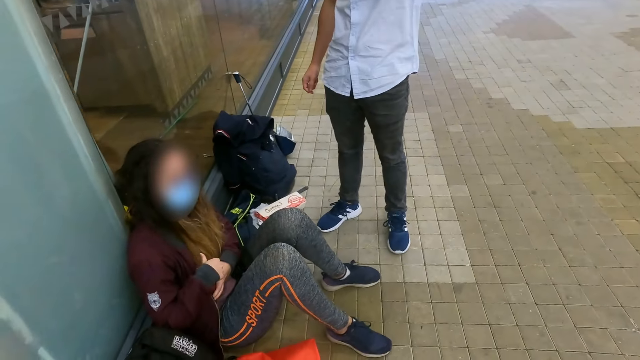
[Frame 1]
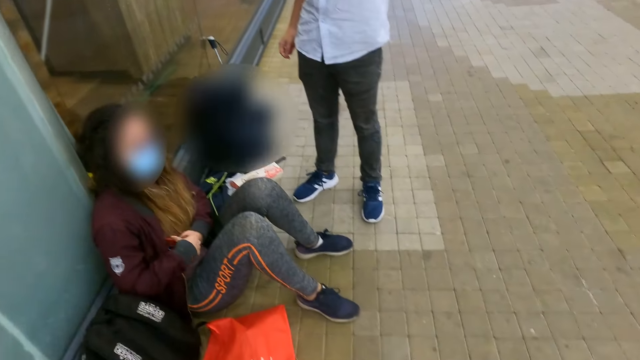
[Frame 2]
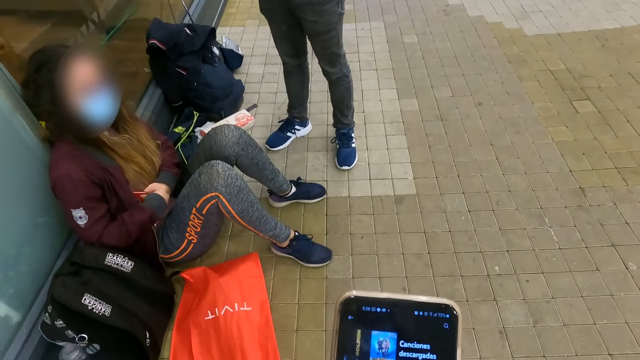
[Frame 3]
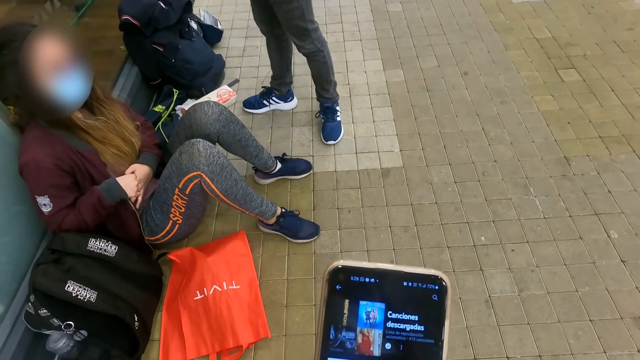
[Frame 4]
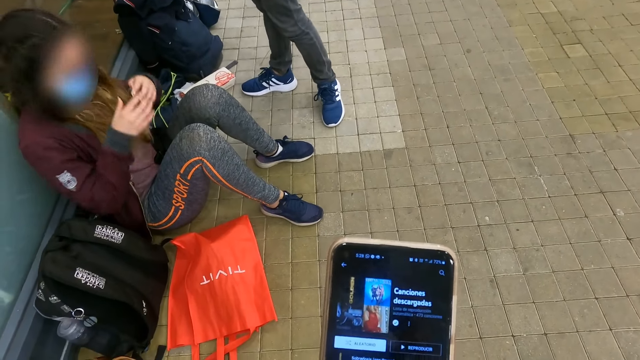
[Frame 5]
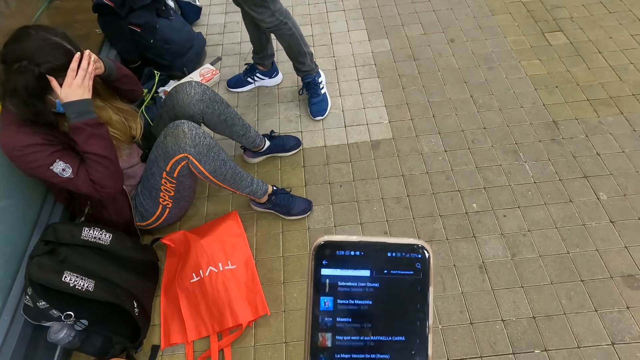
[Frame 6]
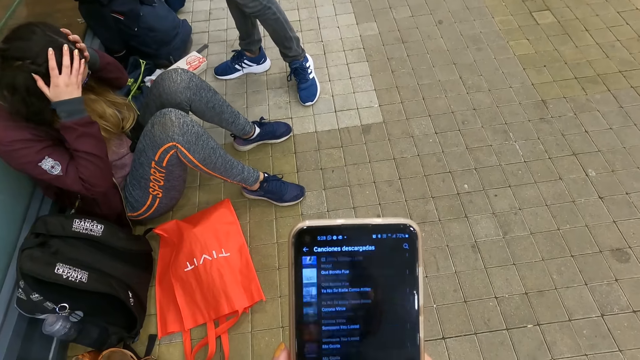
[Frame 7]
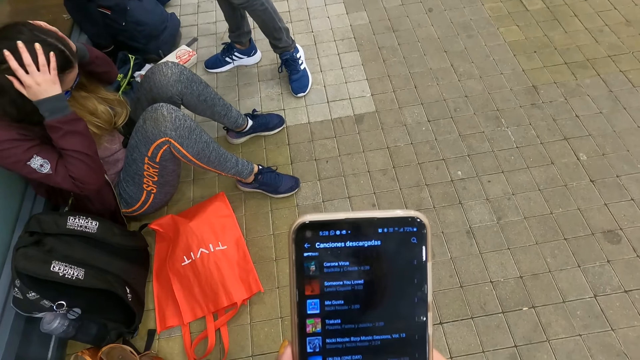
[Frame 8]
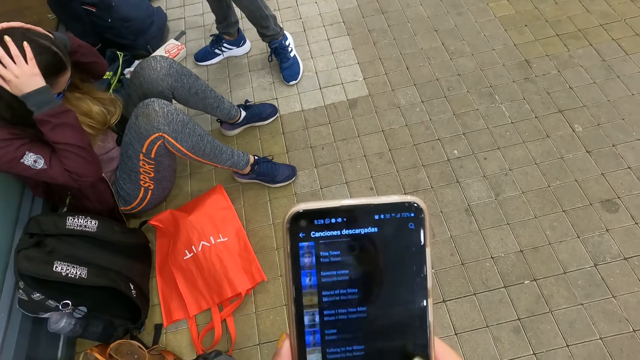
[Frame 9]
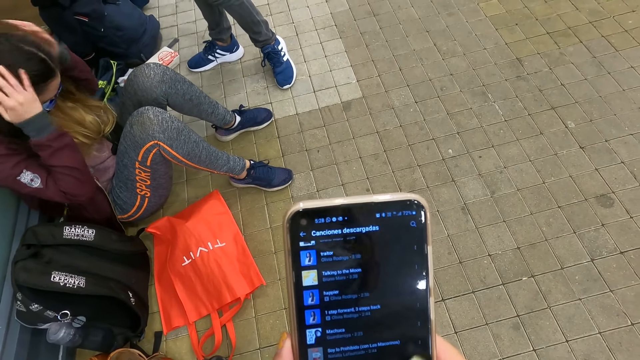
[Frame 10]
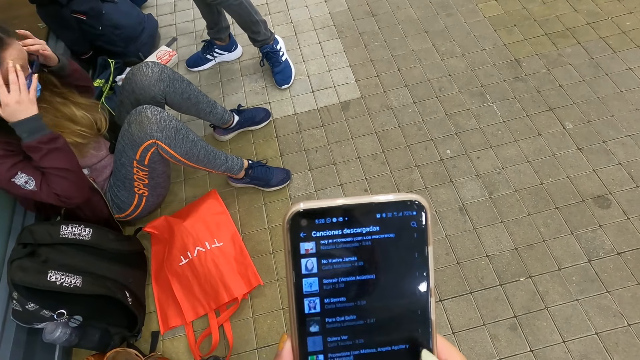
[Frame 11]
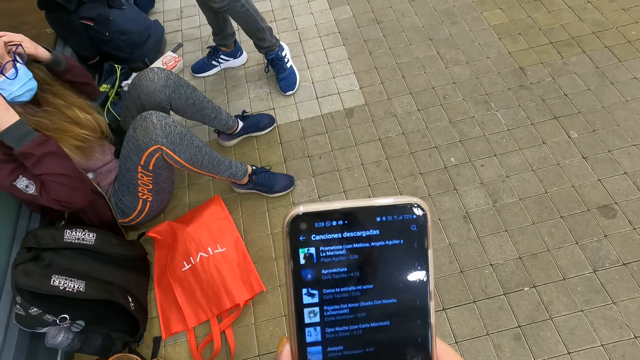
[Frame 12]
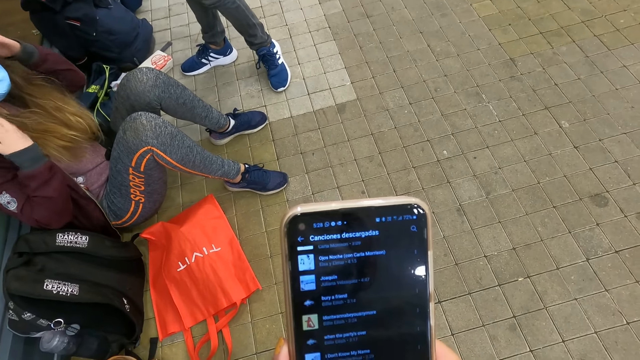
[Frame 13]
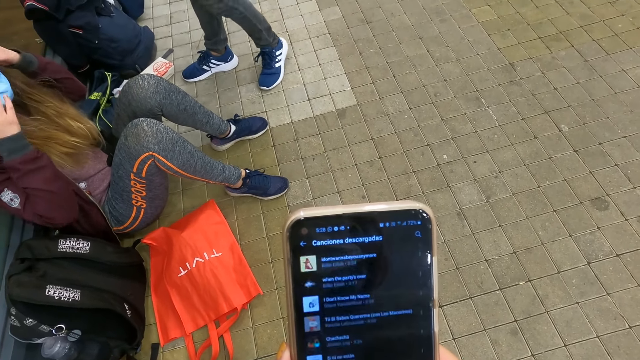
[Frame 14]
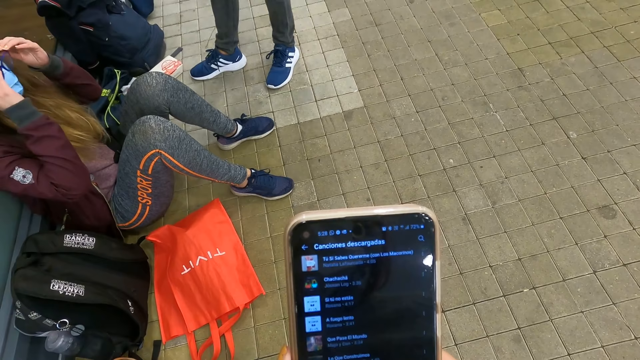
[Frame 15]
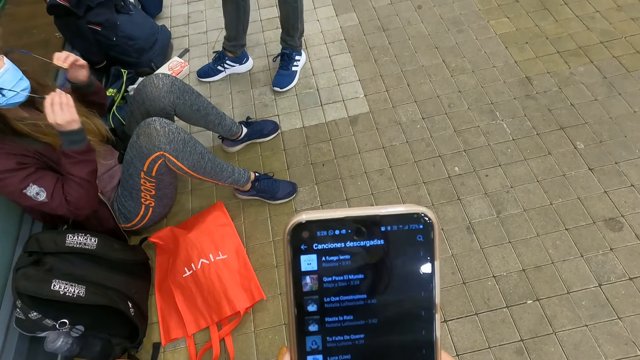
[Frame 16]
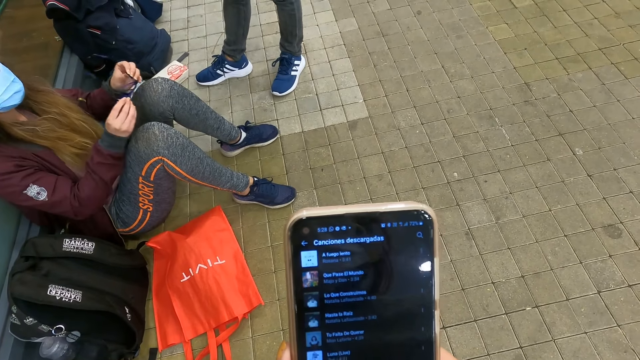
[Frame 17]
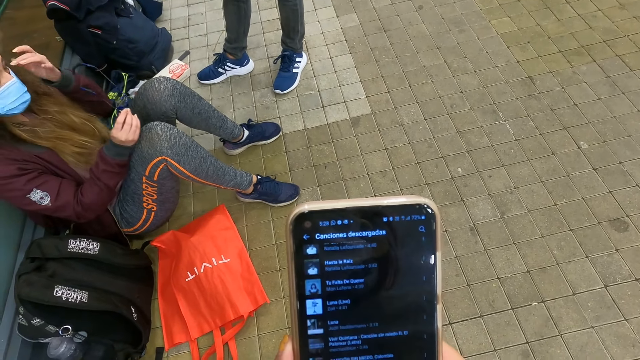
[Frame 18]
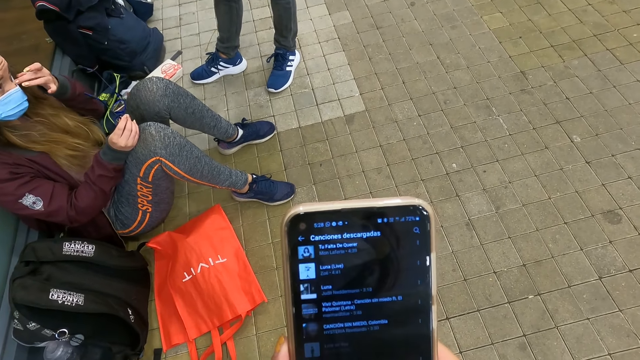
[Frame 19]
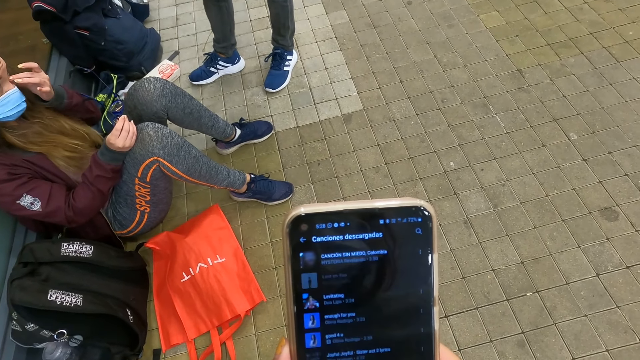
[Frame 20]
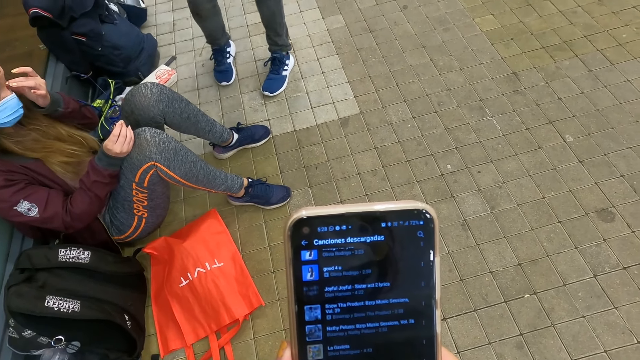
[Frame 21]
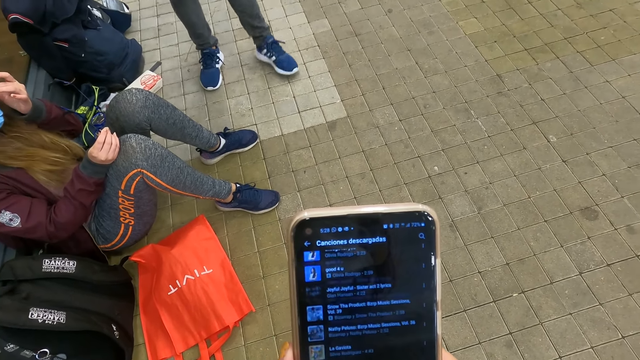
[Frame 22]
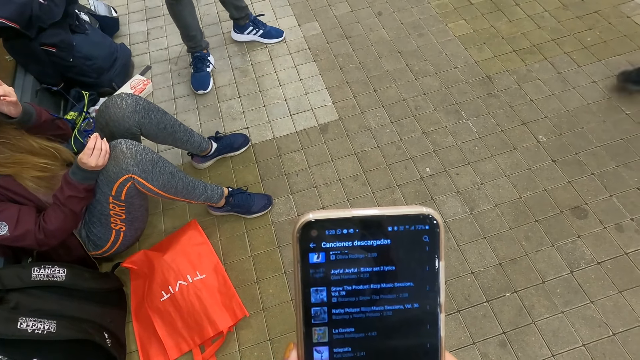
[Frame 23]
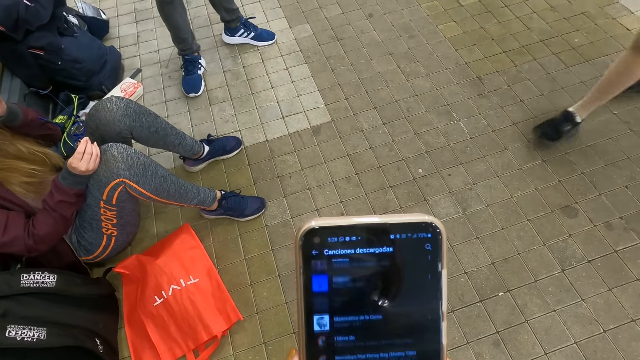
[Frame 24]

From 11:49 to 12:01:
A person touches the head. The person picks up sunglasses.

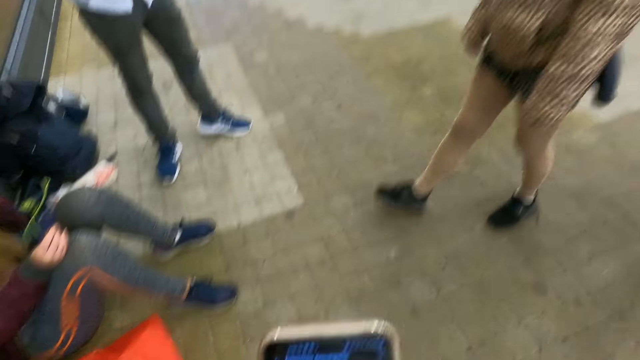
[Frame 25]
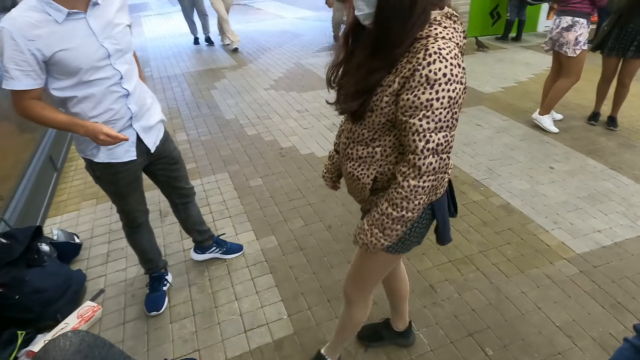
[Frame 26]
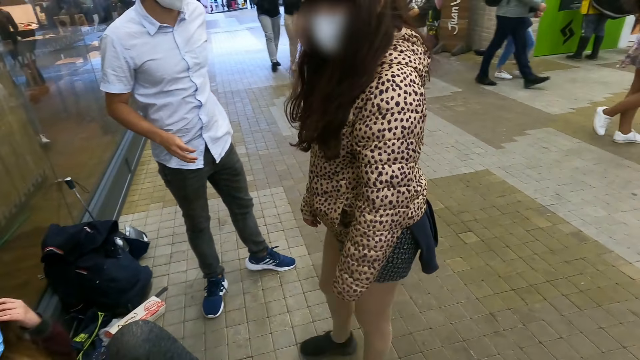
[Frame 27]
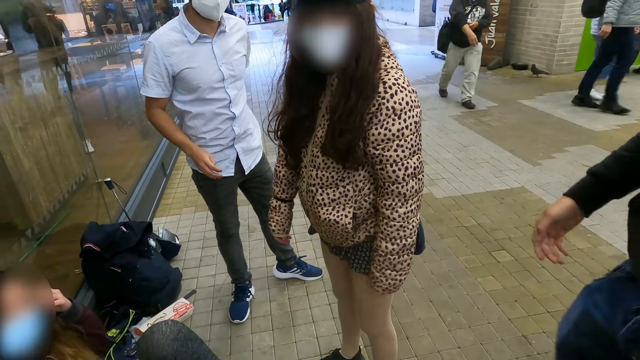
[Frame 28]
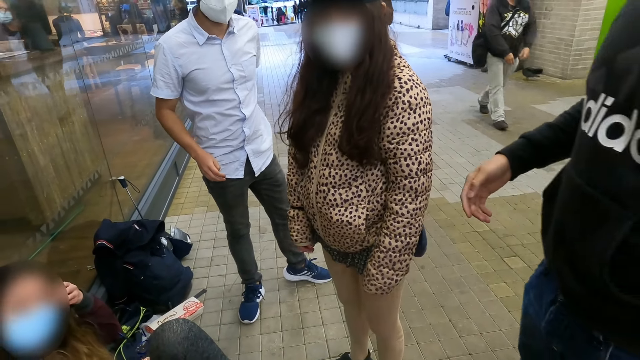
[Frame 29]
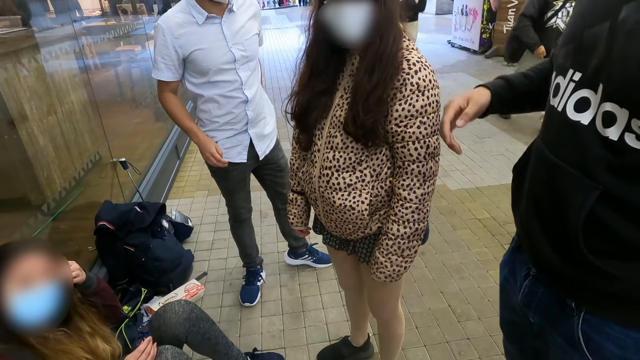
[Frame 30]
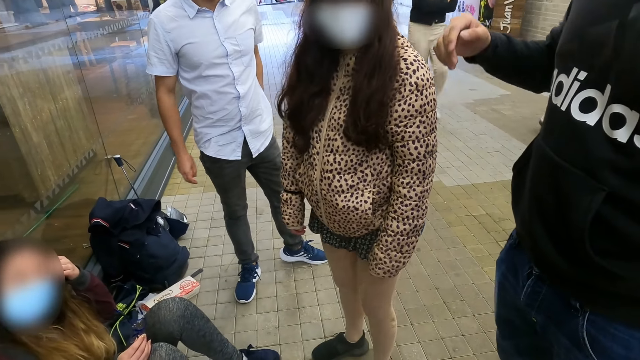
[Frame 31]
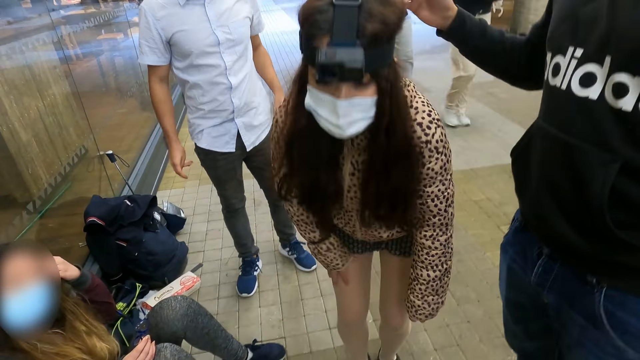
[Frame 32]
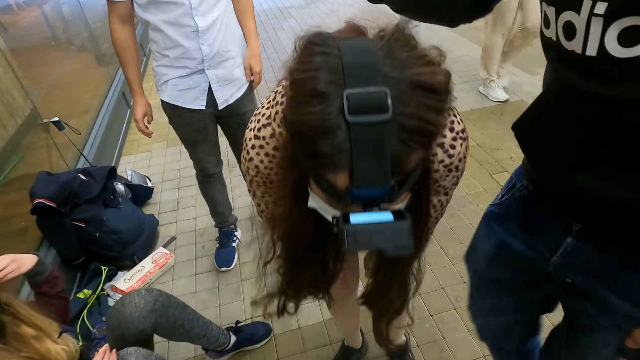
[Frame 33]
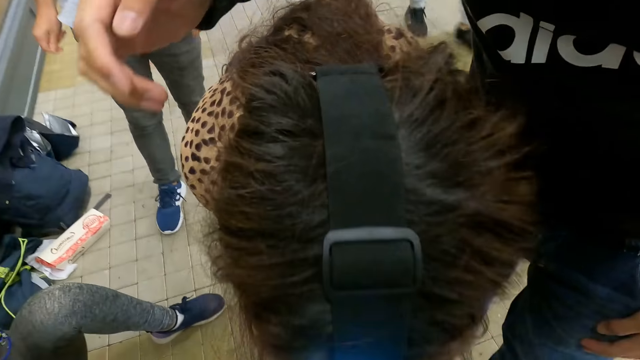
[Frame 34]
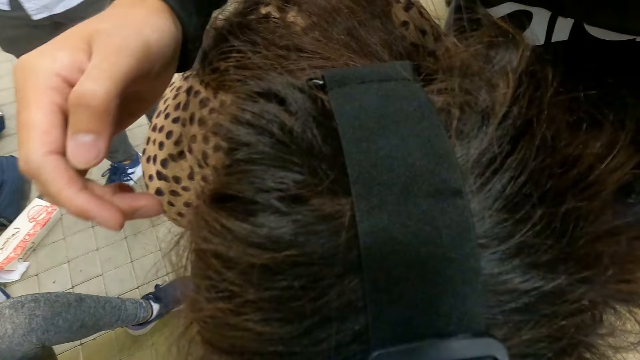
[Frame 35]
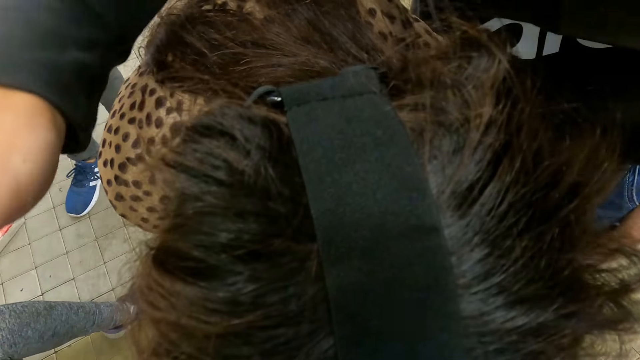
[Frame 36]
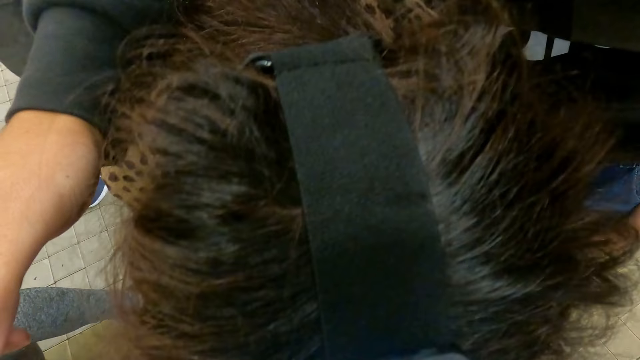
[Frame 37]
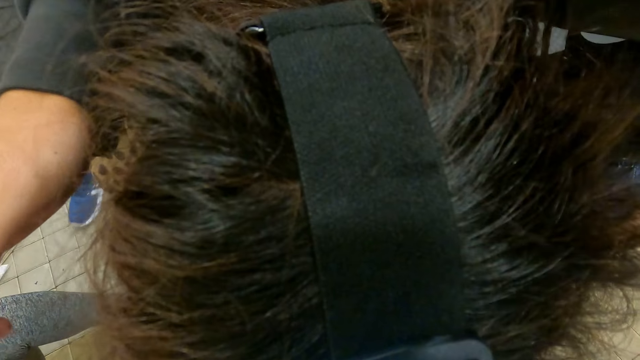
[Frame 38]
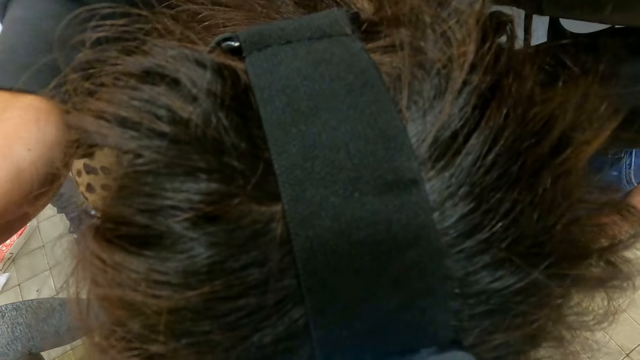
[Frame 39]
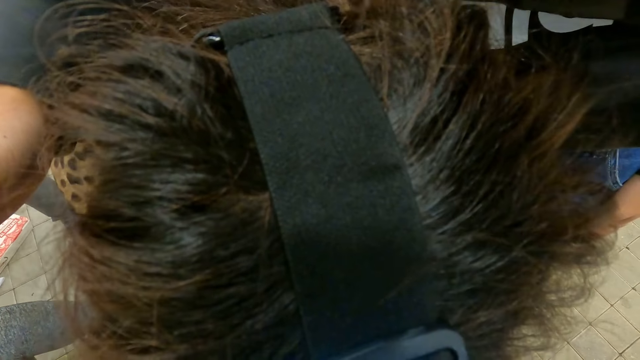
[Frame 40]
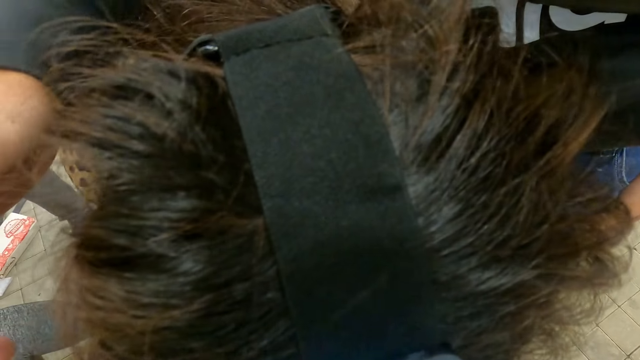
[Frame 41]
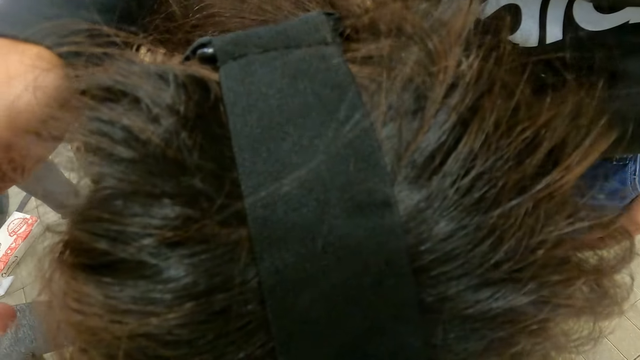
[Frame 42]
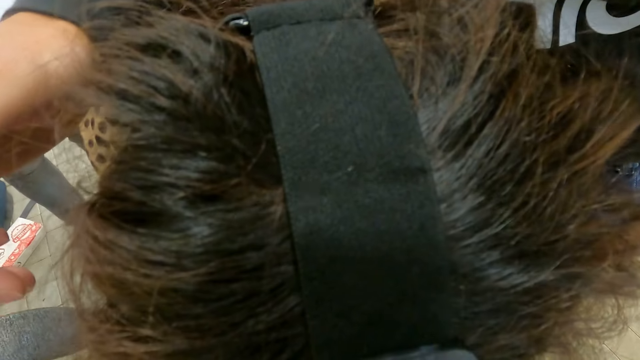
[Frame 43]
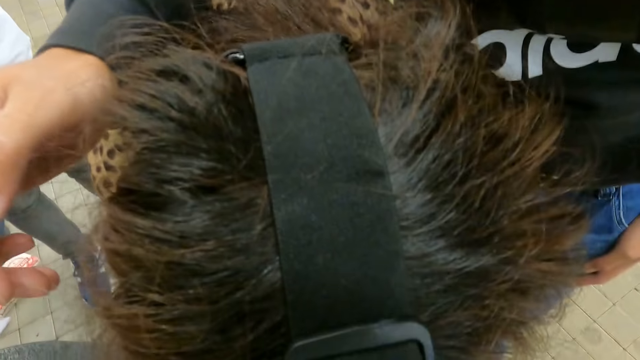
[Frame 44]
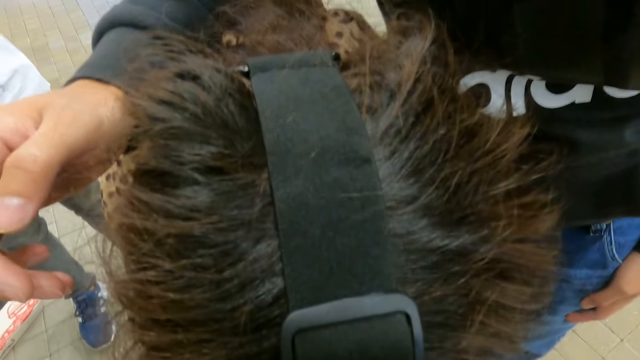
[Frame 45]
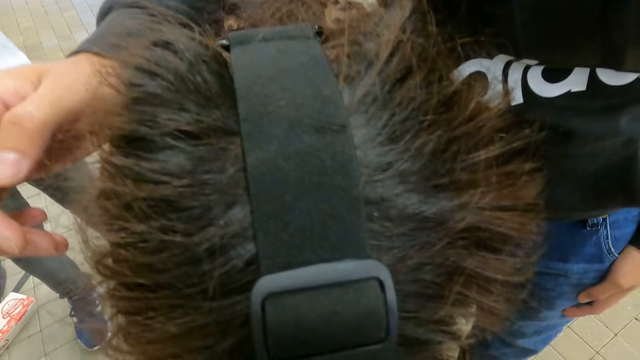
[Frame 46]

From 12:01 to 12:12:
A person walks. The person bends. Another person fixes a camera.
